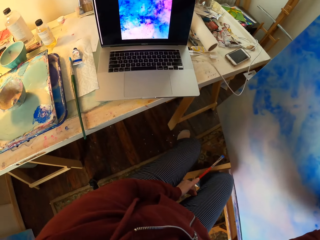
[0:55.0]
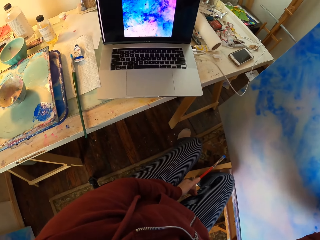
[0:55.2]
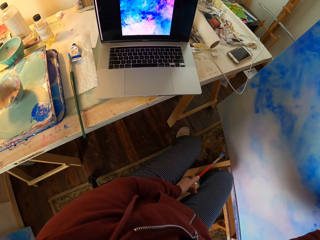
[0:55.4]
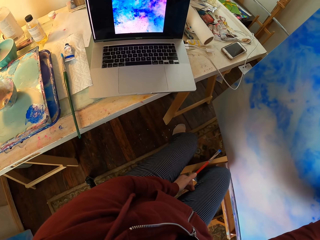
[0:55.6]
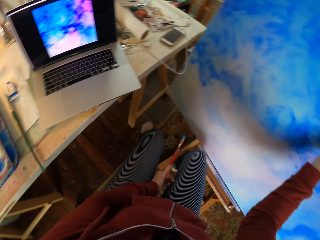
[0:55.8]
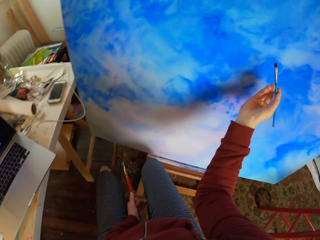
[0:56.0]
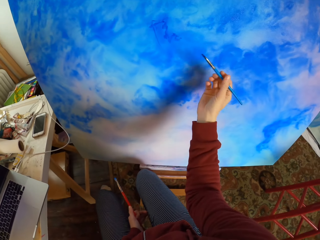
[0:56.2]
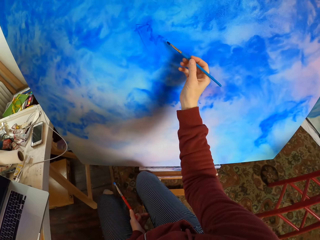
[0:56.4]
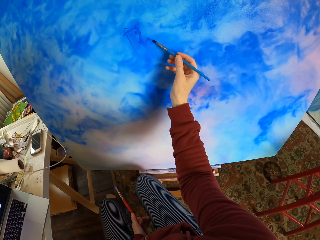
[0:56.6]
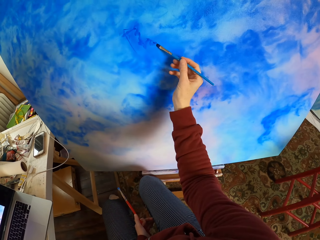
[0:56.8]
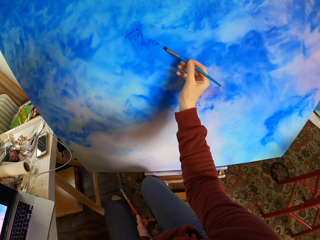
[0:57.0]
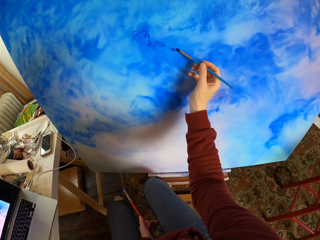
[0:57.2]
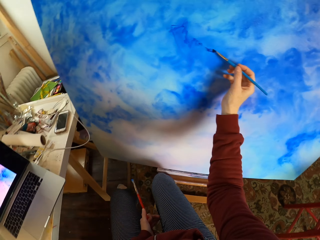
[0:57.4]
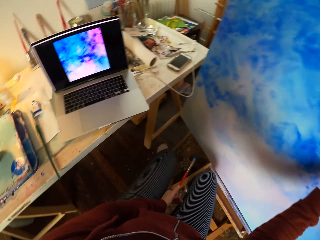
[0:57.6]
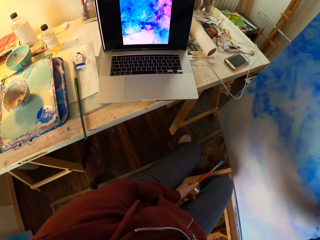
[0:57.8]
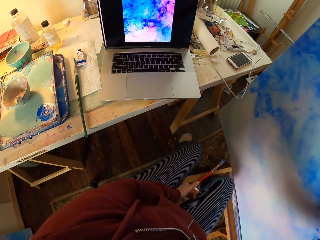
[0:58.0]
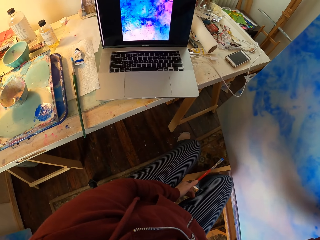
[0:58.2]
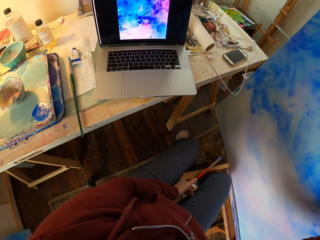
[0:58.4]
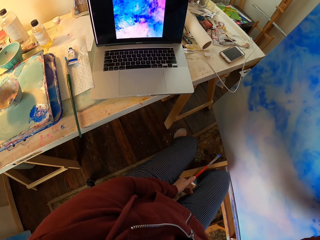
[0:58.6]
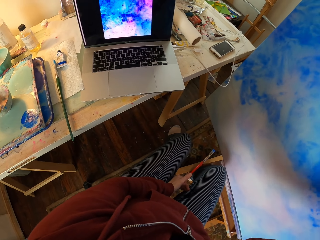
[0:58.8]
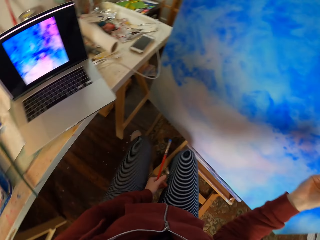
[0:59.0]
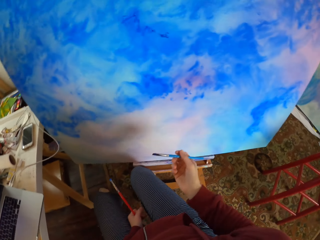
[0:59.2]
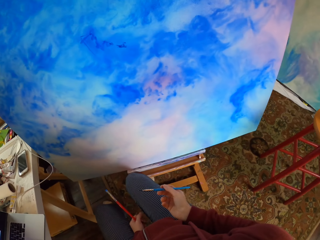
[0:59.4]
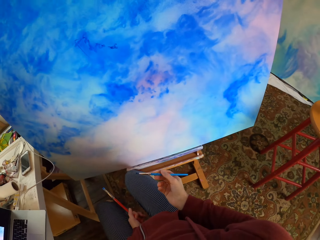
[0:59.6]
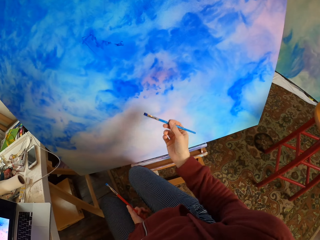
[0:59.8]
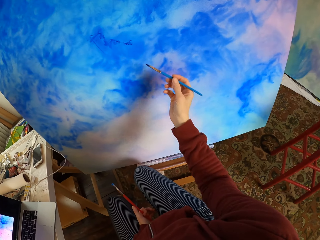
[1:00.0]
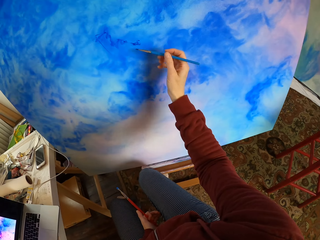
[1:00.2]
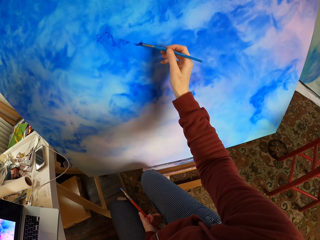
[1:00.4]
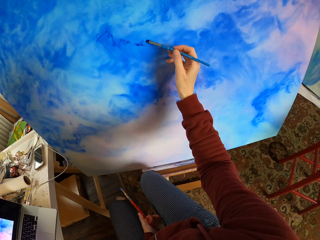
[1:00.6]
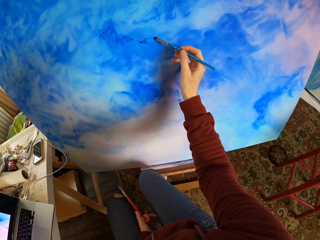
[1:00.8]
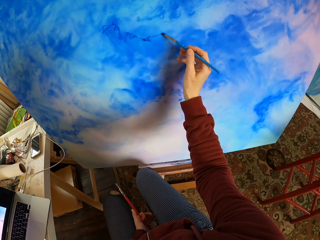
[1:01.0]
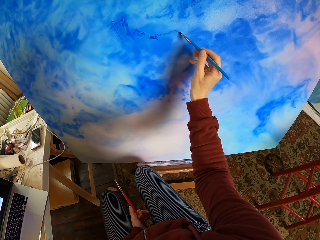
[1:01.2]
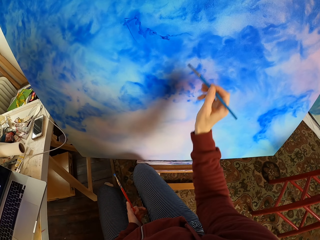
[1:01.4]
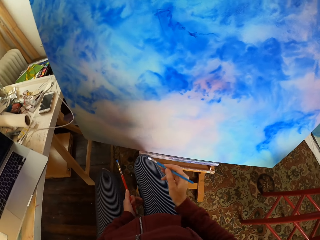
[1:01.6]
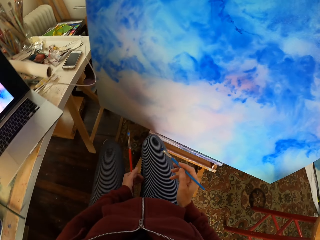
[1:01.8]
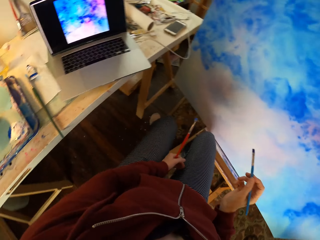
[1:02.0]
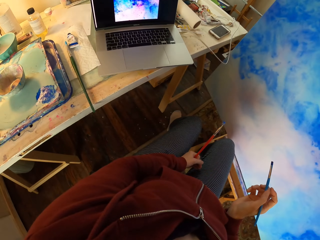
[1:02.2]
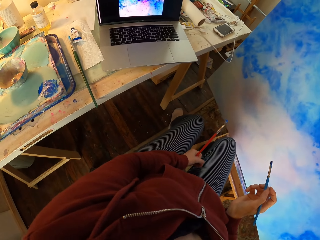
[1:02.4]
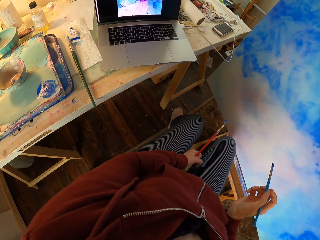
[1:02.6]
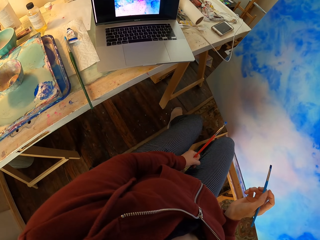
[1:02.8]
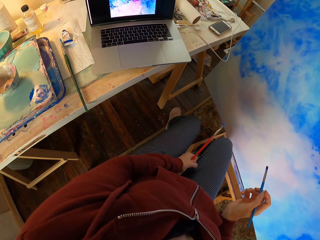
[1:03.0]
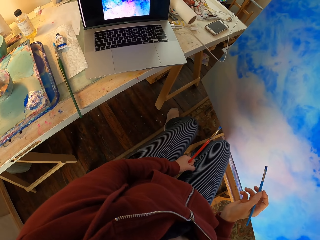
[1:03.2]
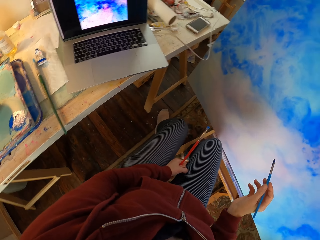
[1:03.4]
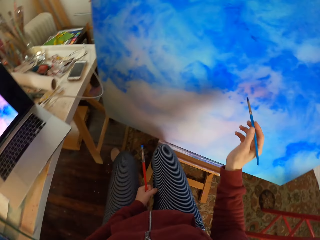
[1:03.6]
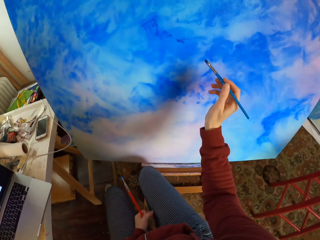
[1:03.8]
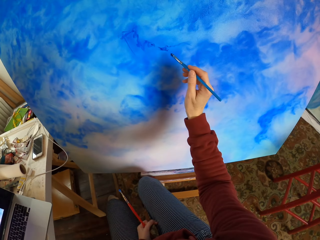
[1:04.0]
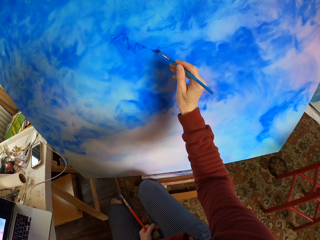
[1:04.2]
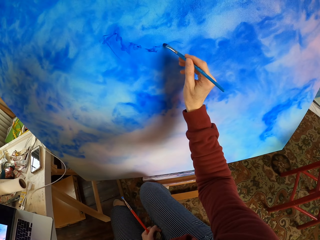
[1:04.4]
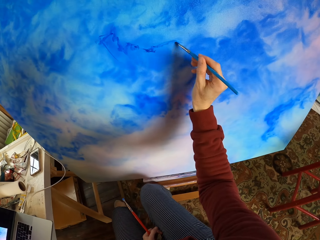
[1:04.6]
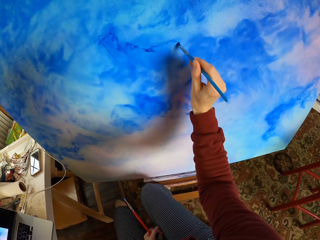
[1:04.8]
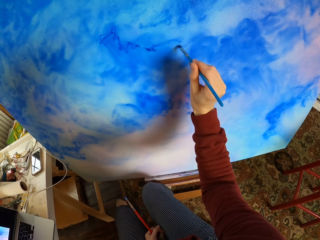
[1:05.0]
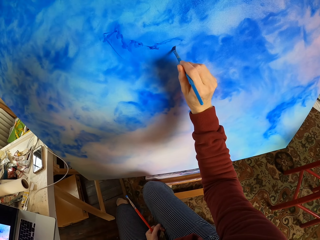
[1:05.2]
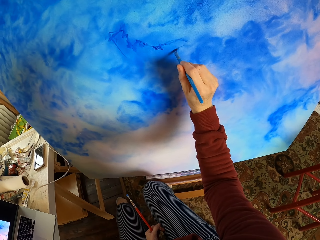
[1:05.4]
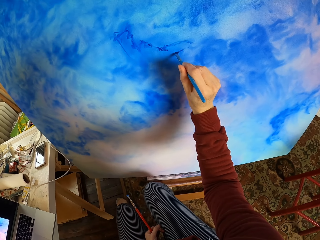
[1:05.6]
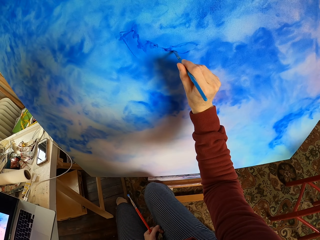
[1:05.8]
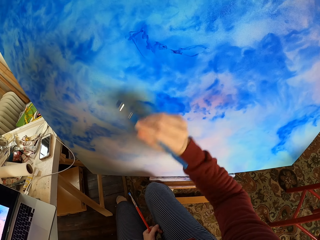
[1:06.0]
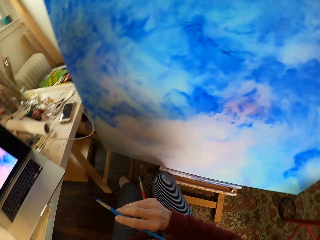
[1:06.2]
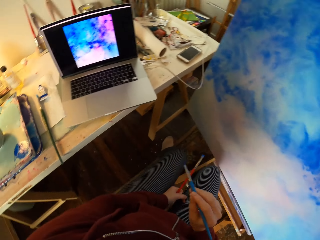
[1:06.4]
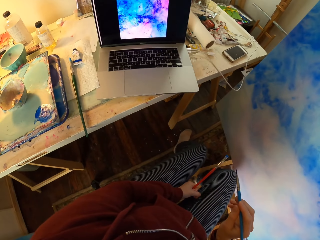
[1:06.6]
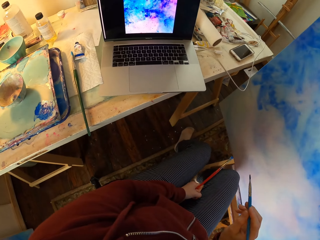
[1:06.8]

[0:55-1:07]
The camera wearer looks at the laptop. They paint on a canvas. They look at the laptop. They paint on the canvas. They look at the laptop. They paint on the canvas.

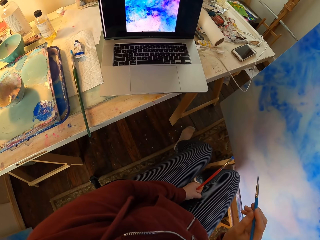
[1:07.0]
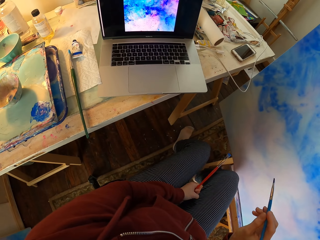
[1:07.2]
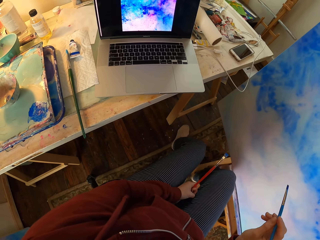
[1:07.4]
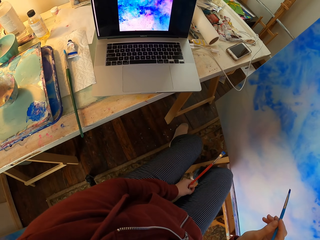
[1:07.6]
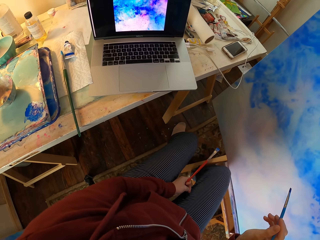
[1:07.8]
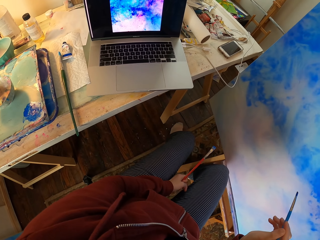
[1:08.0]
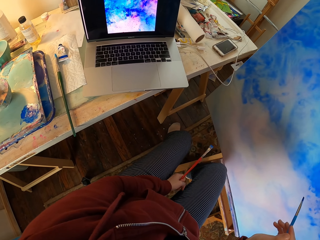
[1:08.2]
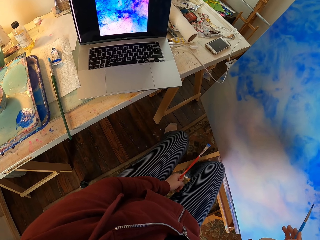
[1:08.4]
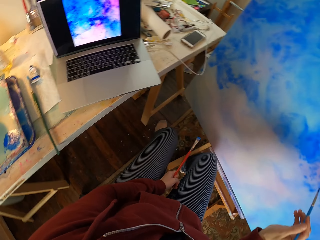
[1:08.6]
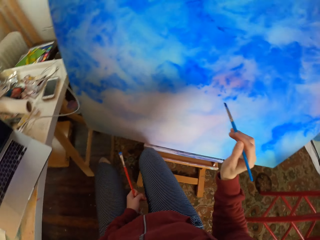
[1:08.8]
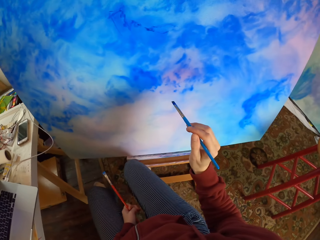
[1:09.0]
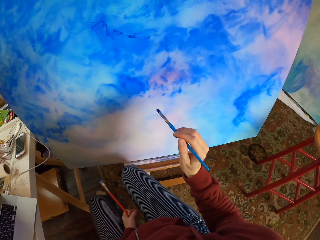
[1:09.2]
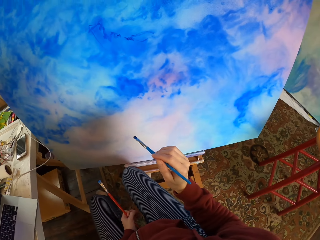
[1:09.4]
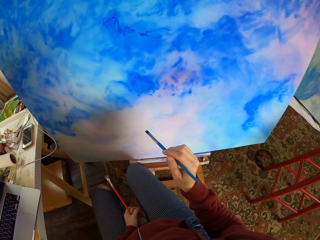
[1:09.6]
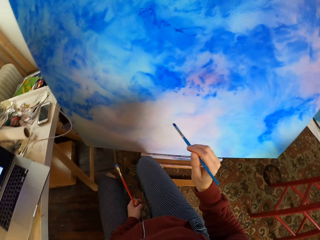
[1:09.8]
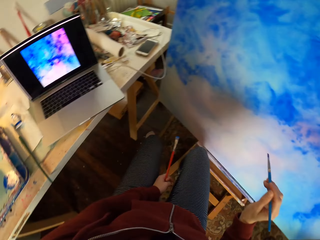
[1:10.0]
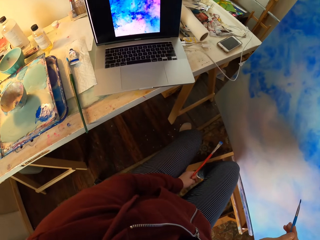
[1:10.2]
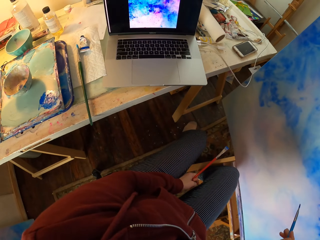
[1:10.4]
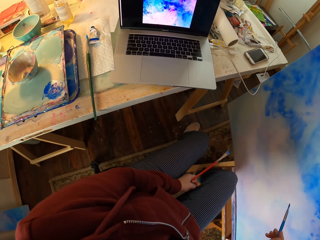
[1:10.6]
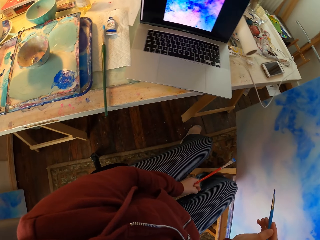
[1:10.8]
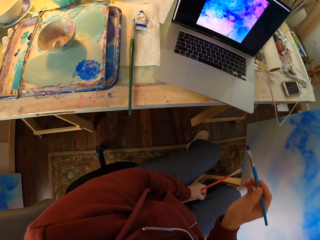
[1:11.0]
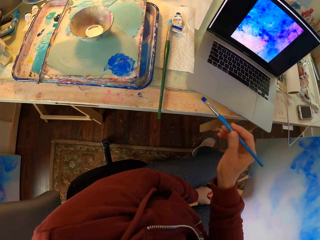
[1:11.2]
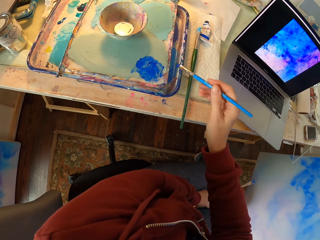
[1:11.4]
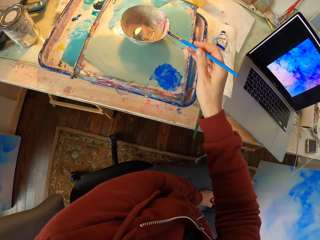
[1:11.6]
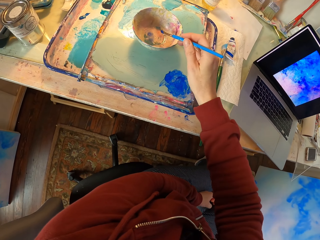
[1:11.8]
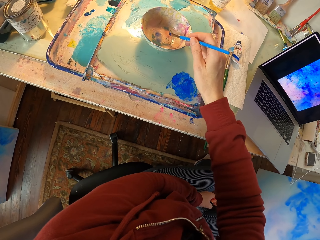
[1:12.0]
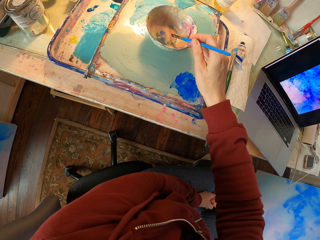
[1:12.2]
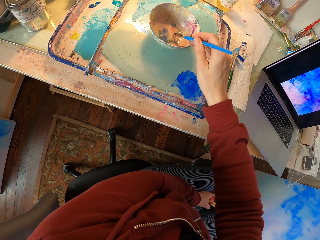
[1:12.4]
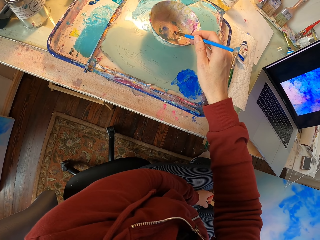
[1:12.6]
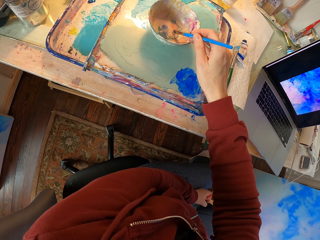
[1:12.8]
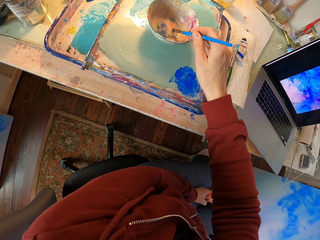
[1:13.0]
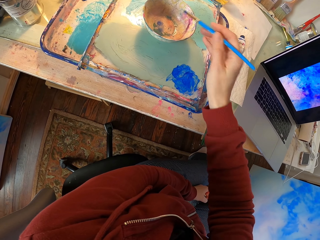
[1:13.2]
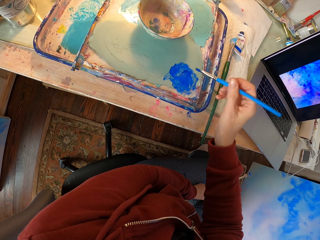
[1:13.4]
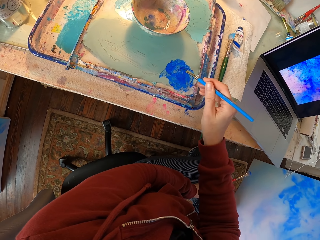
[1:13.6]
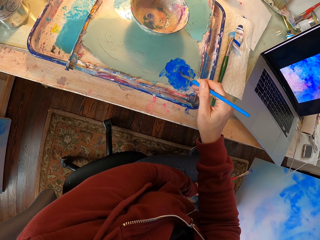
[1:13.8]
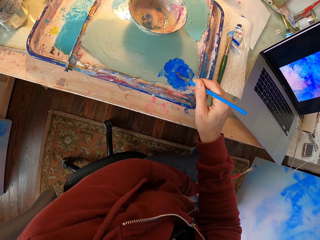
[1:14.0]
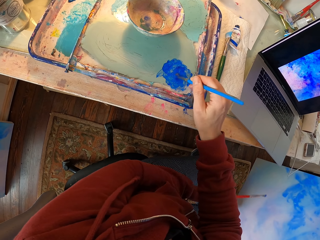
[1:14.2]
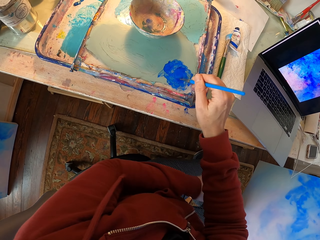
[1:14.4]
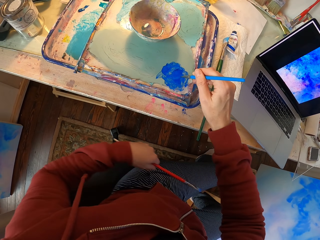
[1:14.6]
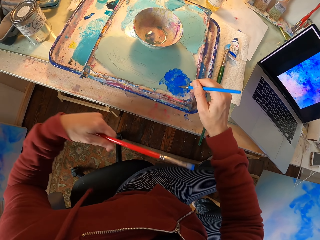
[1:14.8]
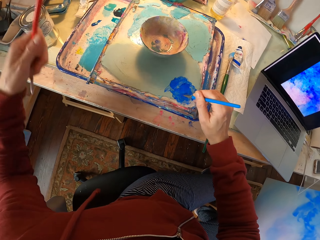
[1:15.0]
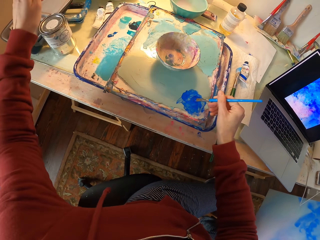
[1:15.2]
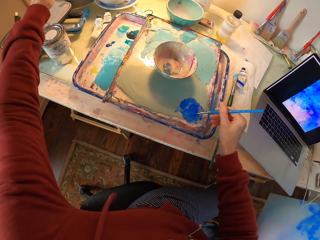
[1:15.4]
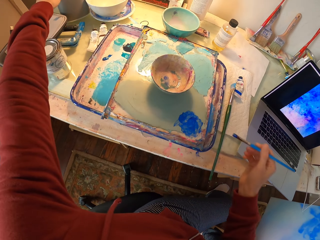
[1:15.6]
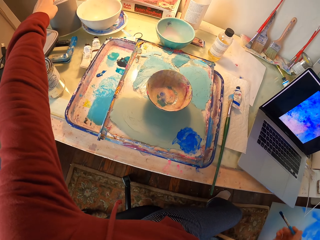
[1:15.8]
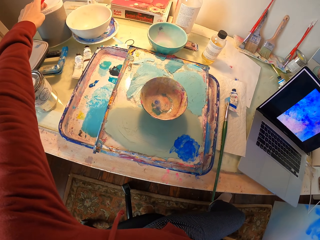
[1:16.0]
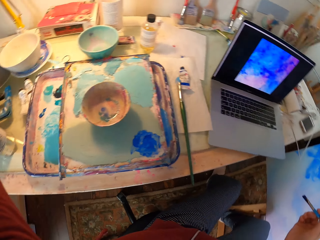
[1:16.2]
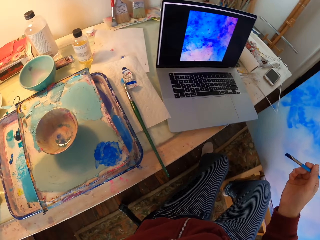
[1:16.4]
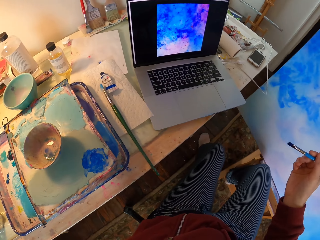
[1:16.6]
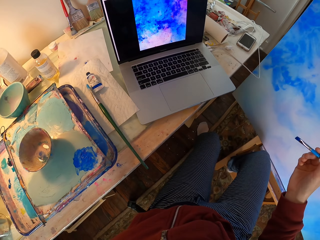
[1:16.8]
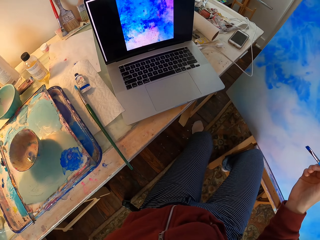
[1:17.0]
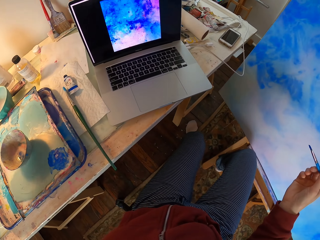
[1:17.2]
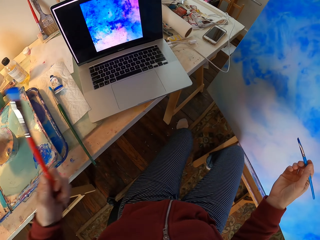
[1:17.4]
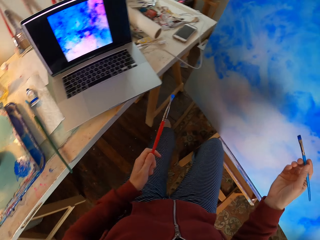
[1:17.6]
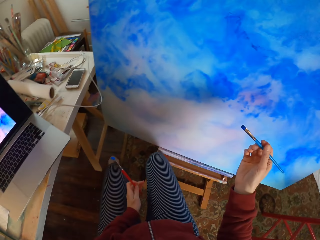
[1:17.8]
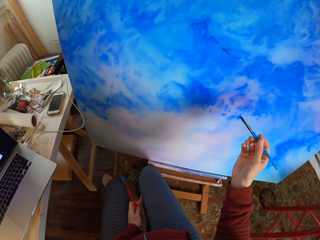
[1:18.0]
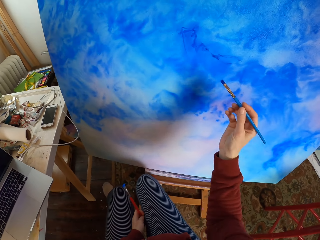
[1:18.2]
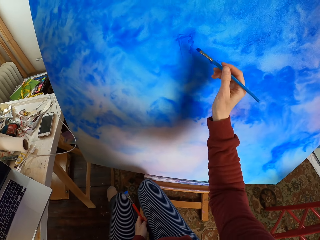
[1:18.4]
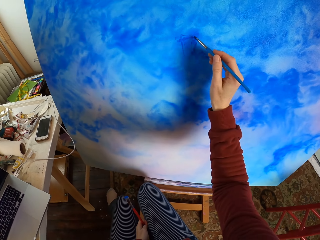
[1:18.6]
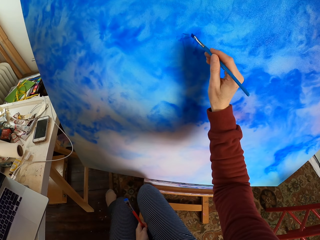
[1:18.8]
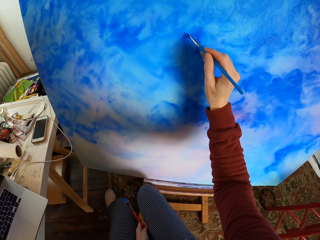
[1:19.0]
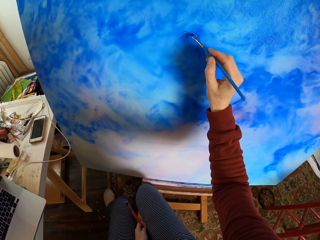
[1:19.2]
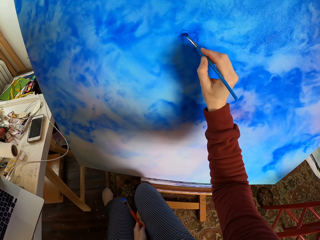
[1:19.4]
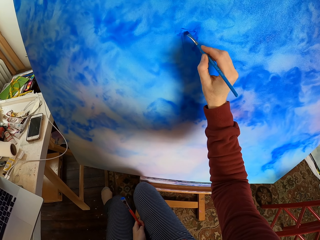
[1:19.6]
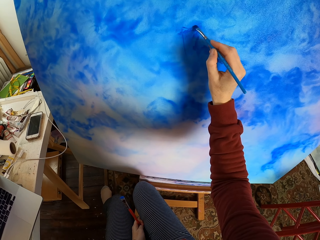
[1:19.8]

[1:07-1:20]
The camera wearer looks at the laptop. They look at the painting. They look at the laptop. They dip a paint brush in a bowl. They pick paint from a paint tray. They dip the paint brush in a paint can. They paint on a canvas.
